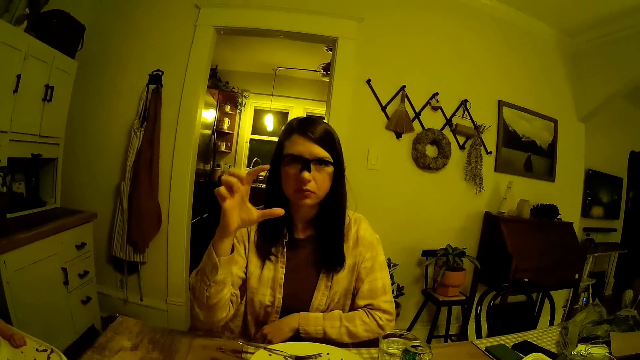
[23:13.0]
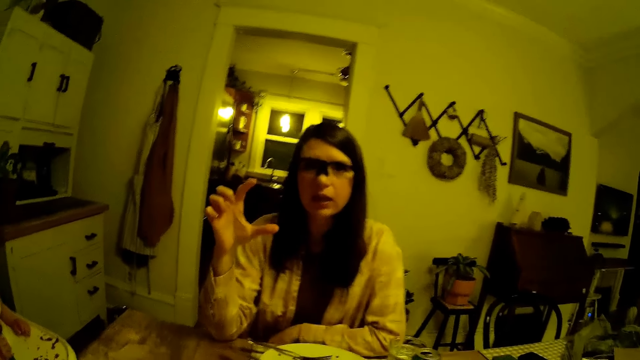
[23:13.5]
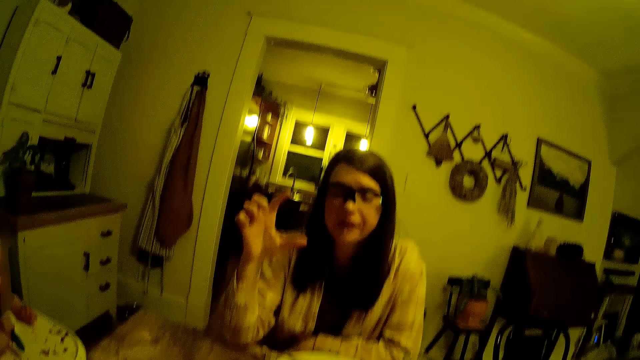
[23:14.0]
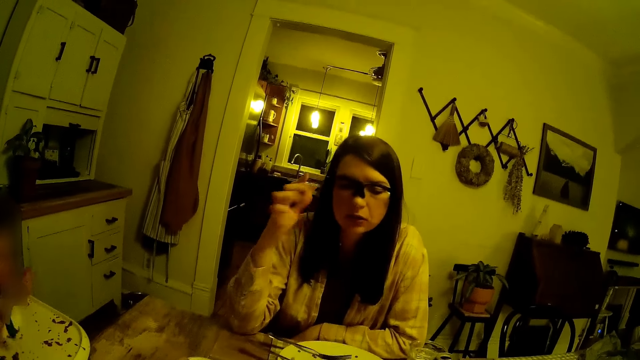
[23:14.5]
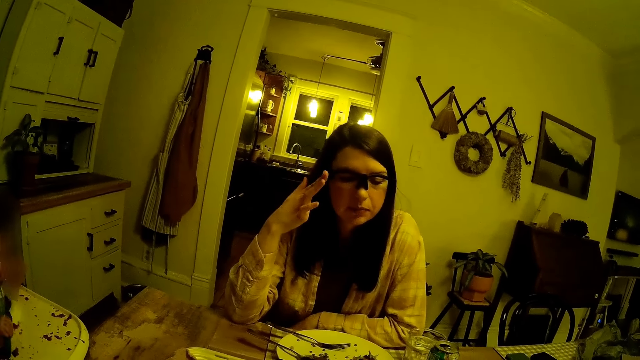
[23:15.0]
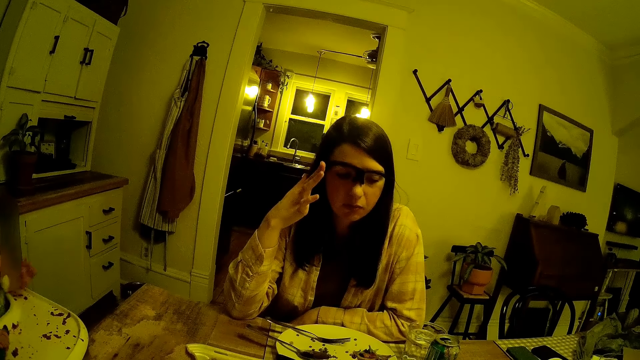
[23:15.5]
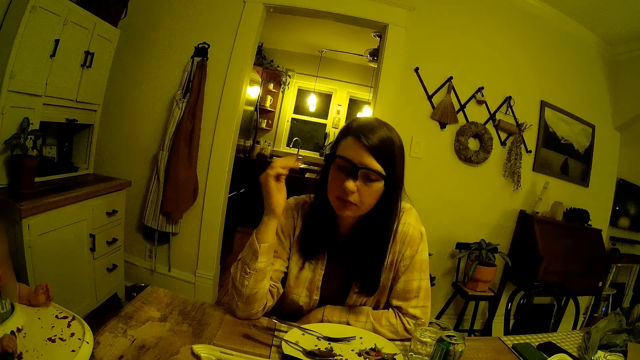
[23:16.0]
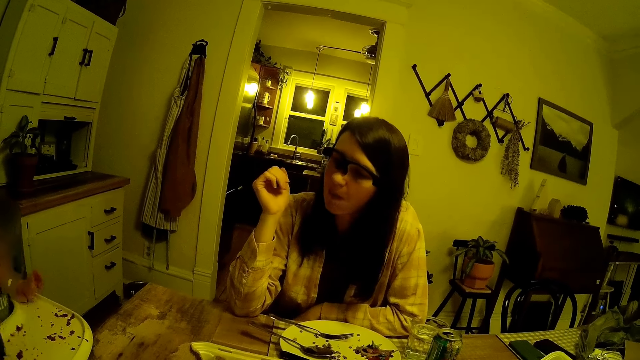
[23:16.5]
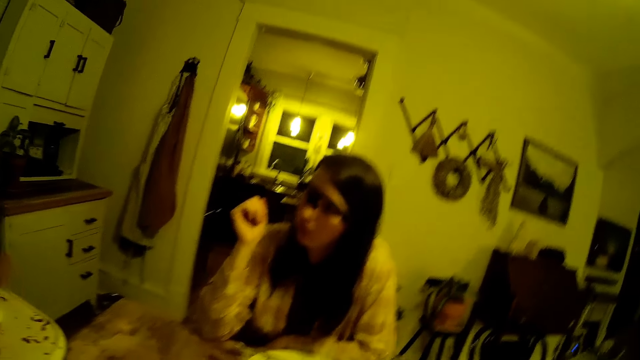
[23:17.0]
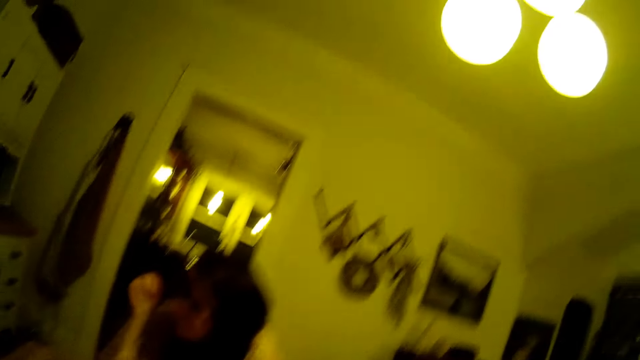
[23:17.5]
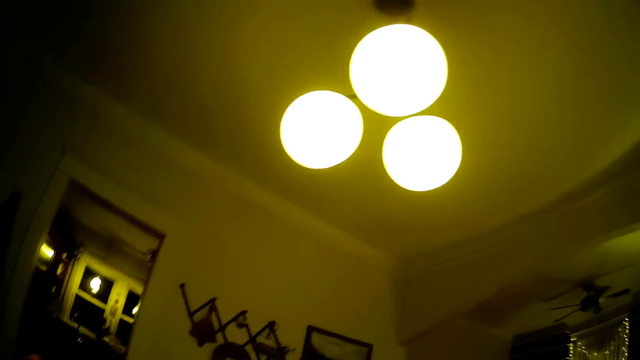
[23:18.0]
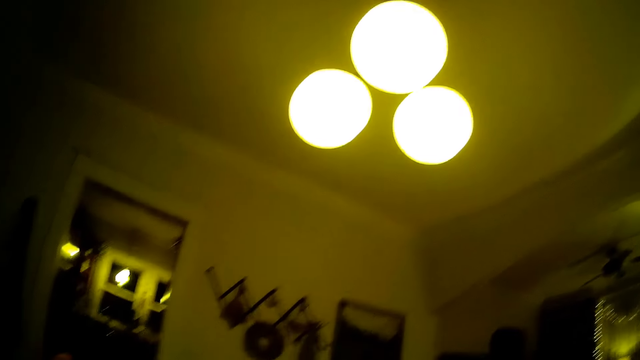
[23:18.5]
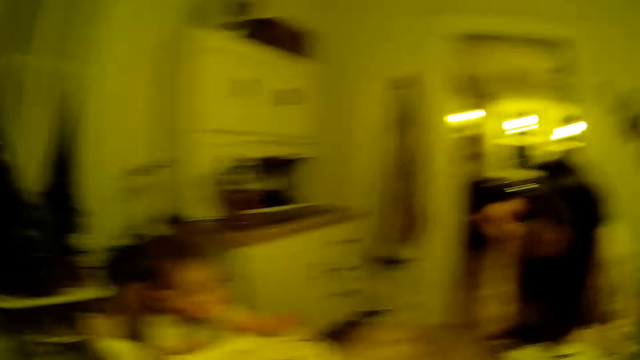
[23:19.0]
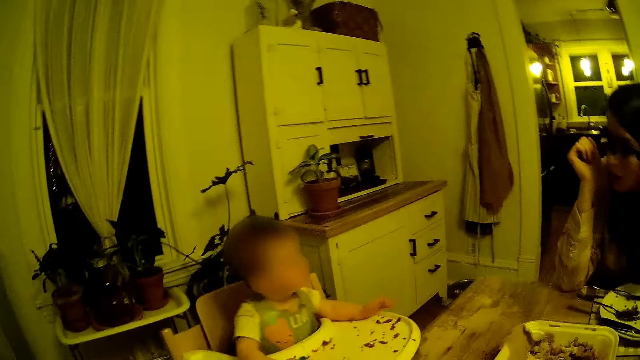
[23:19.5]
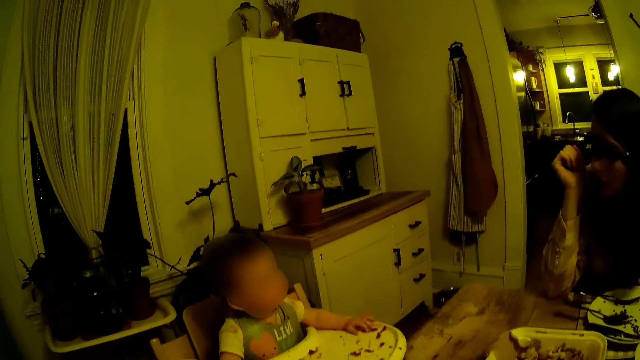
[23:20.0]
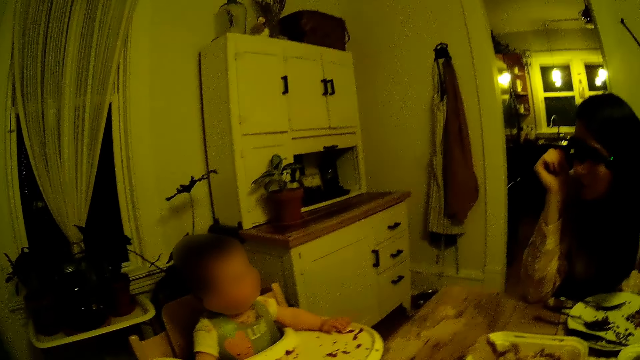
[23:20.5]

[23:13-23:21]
A person touches her glasses.

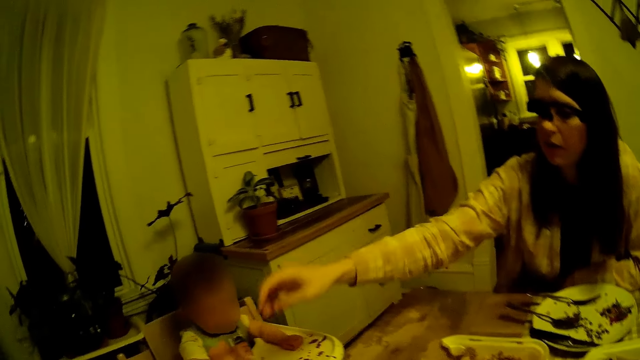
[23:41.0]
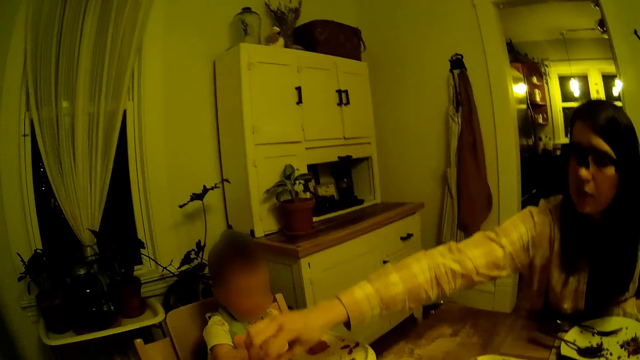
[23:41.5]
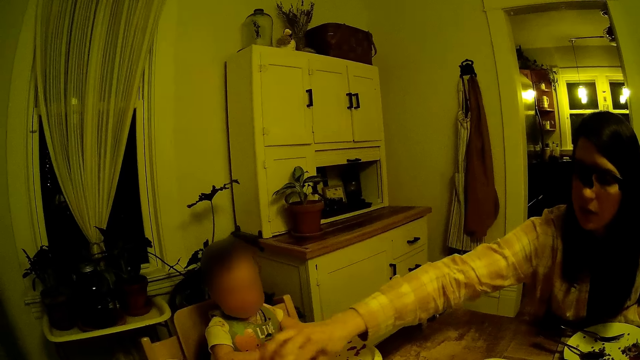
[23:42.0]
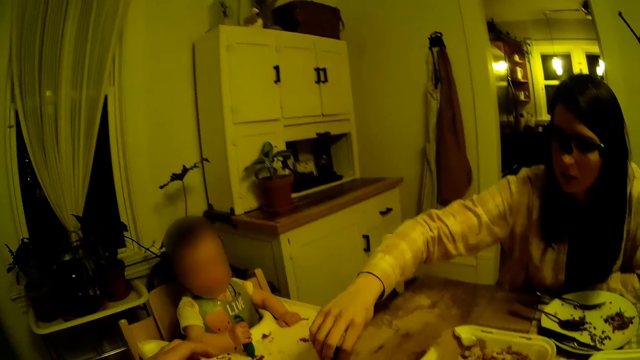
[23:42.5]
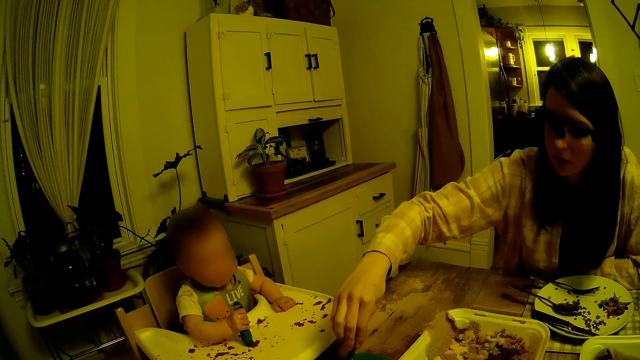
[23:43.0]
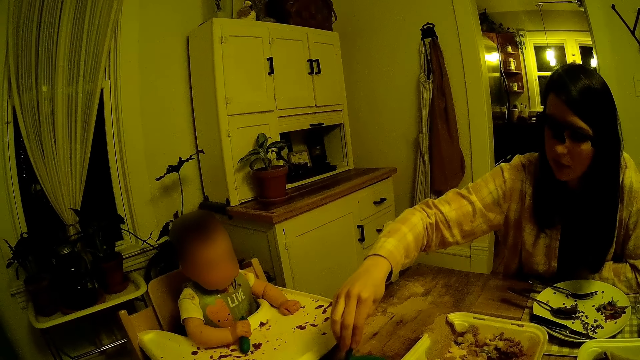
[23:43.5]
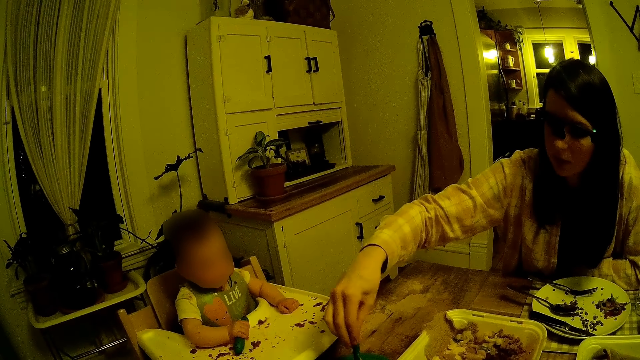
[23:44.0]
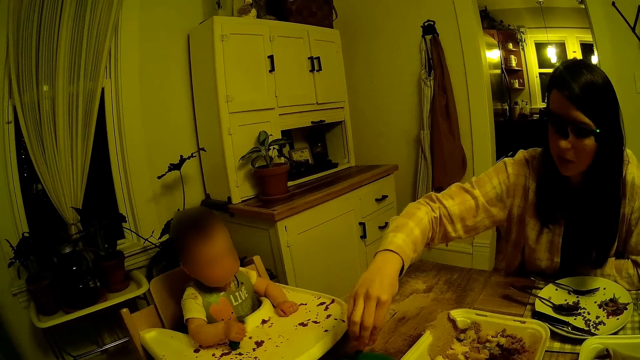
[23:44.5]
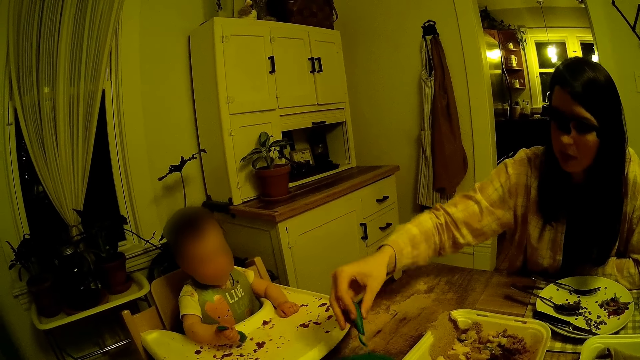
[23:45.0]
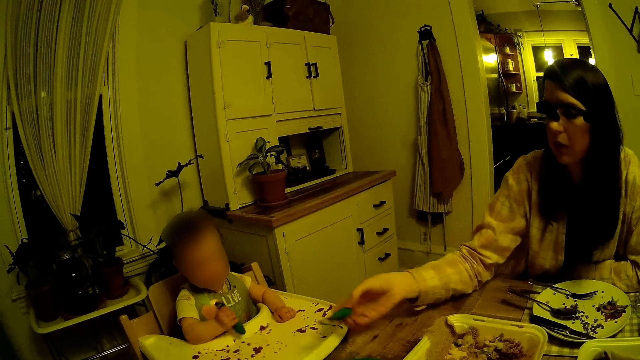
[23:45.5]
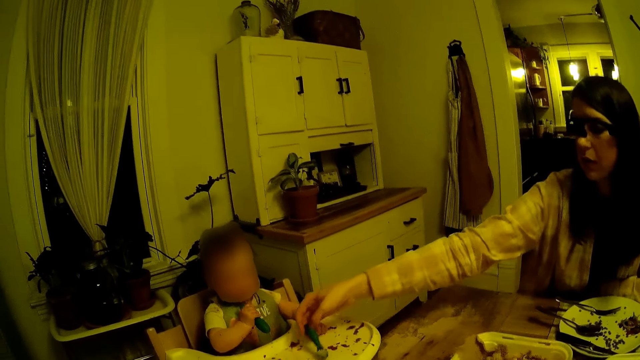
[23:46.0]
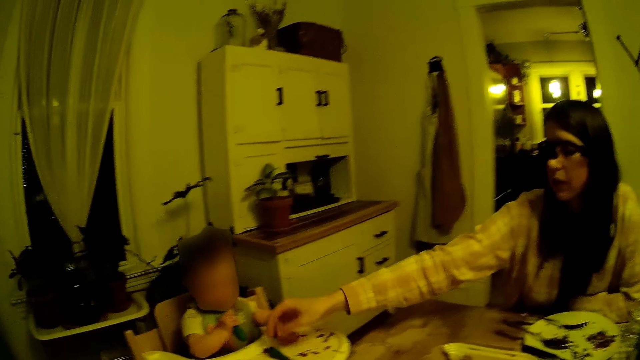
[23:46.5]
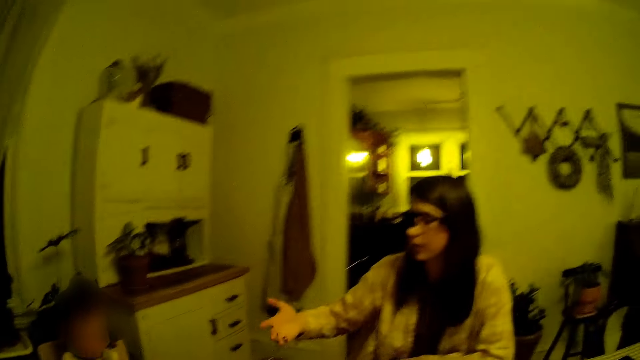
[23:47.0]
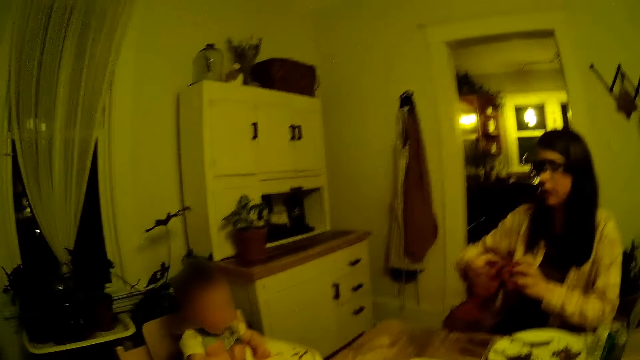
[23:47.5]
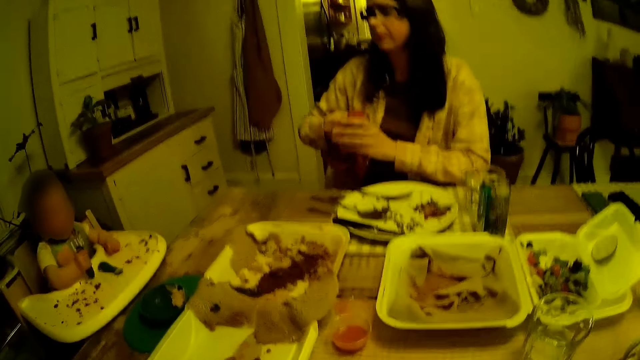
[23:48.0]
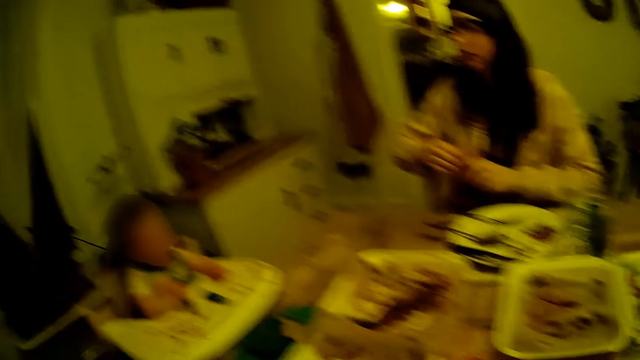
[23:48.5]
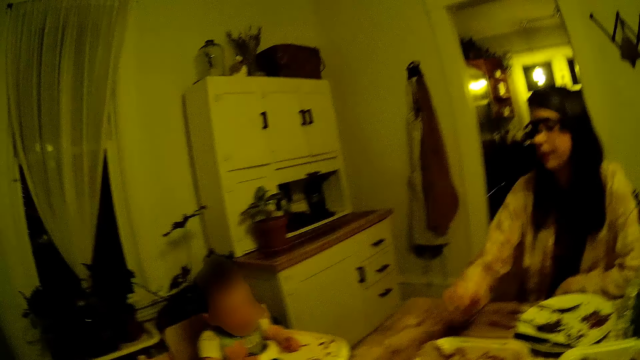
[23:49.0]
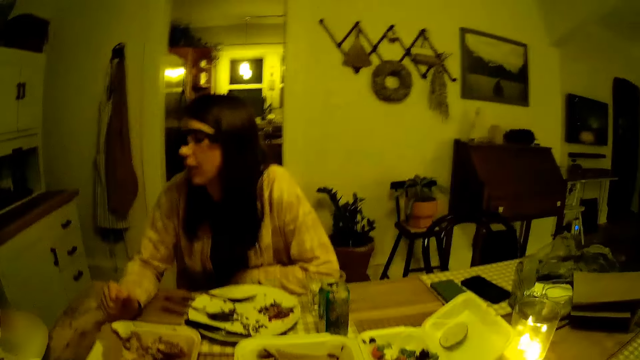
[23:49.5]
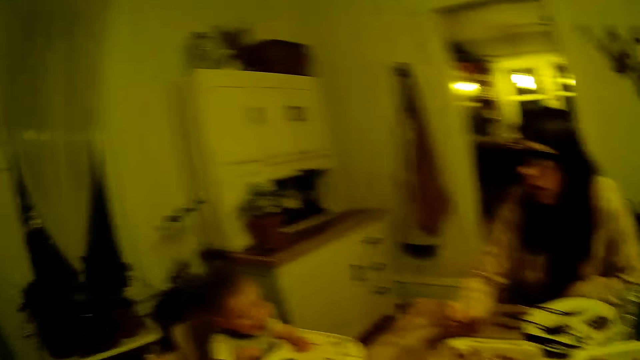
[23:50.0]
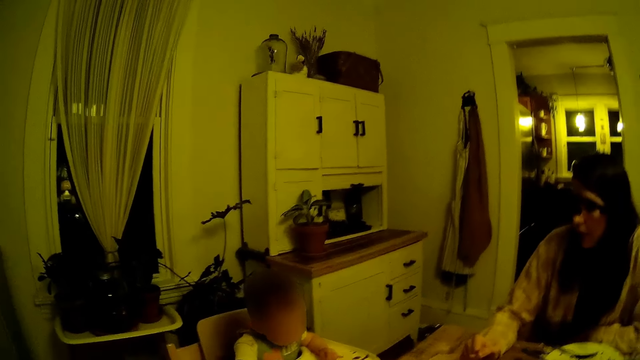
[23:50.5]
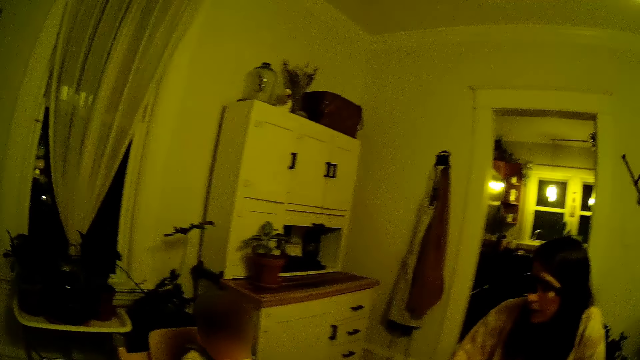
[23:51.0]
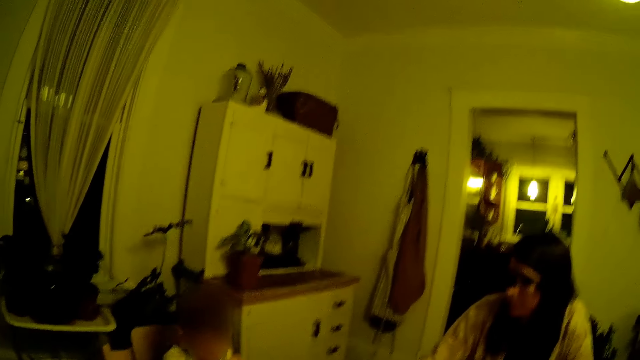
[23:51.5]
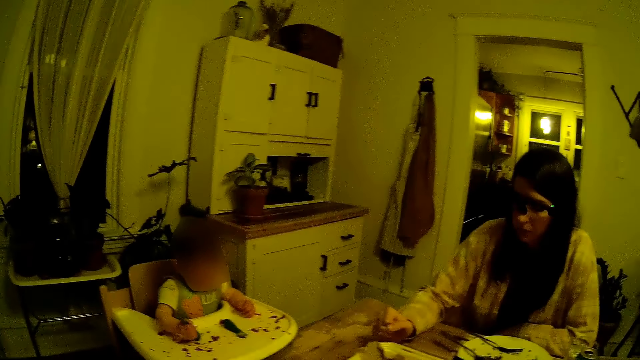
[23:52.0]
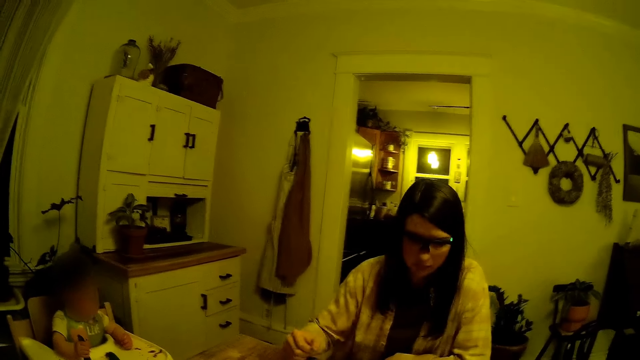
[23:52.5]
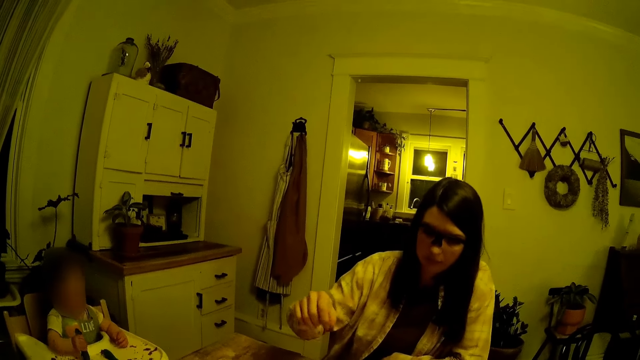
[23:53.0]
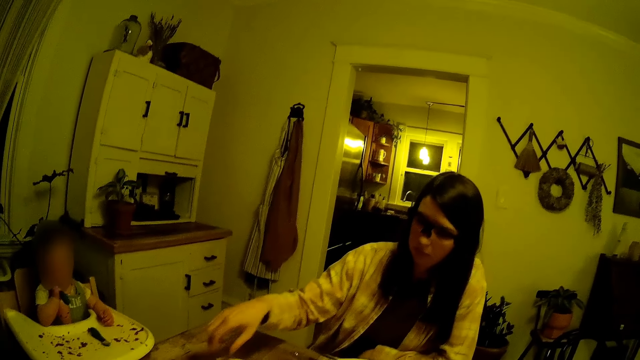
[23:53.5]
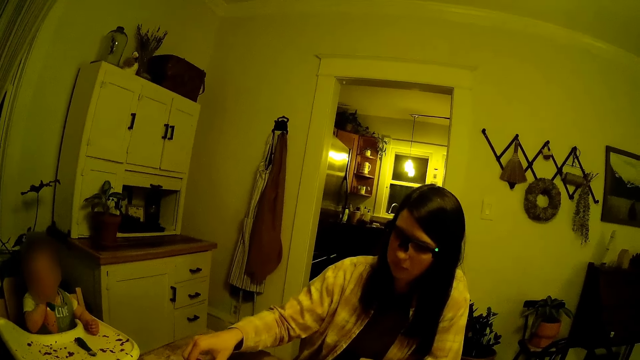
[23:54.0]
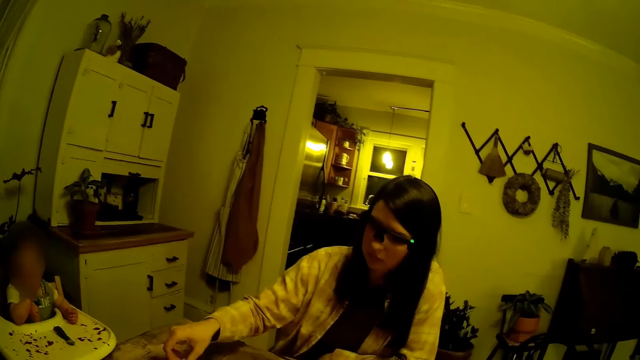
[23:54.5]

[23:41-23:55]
A woman moves something on the table. The woman smears the eggplant with the vegetable on the table. The woman puts something on the plate. The camera wearer drops the eggplant on the babysitter. The woman wipes her hands with the cloth on her left hand.
